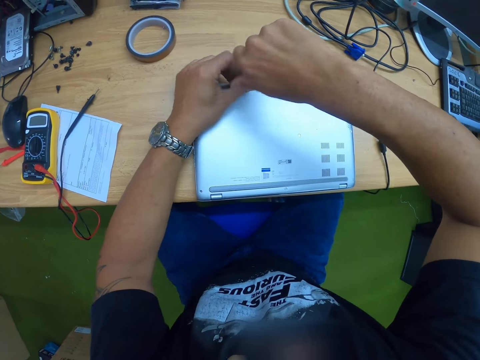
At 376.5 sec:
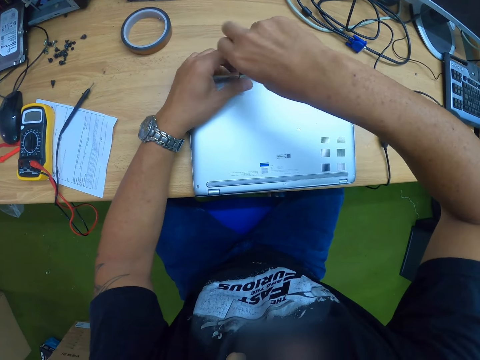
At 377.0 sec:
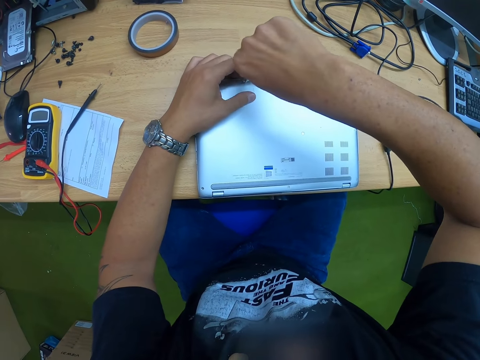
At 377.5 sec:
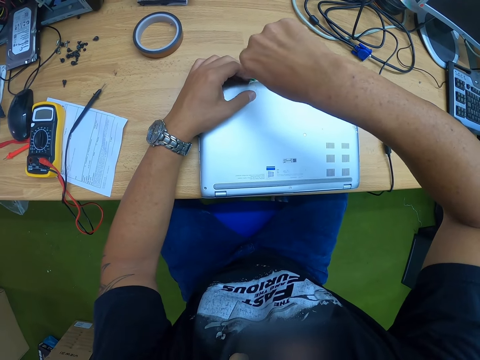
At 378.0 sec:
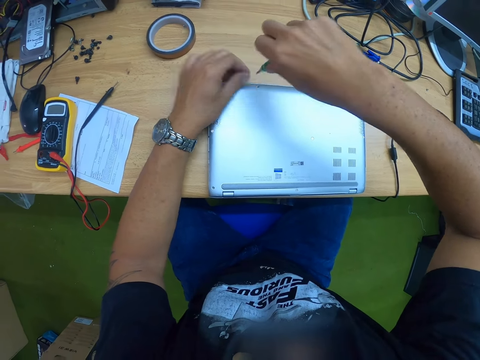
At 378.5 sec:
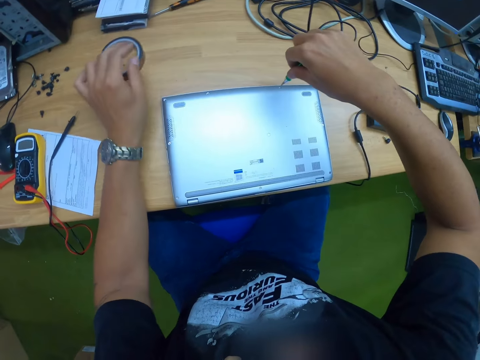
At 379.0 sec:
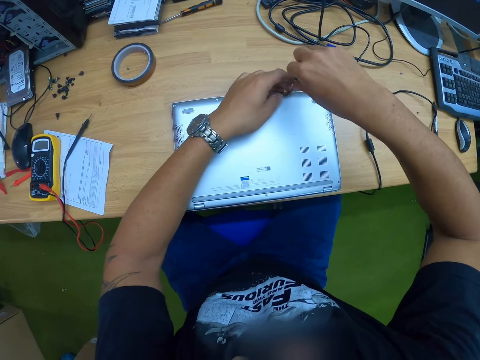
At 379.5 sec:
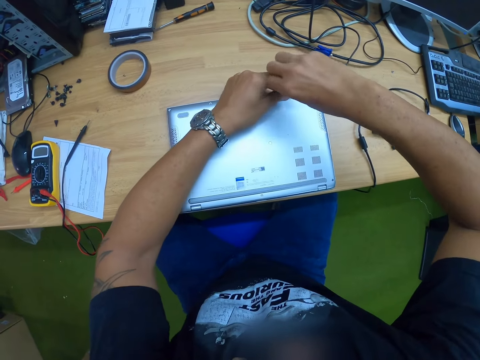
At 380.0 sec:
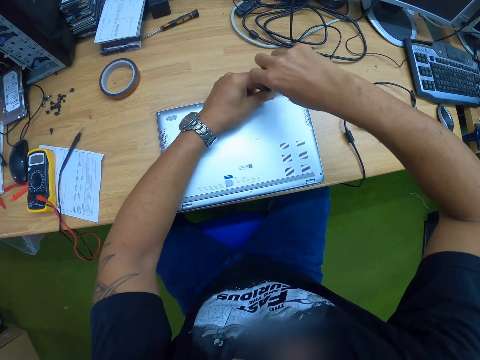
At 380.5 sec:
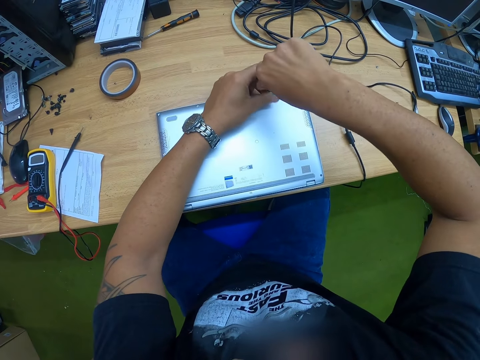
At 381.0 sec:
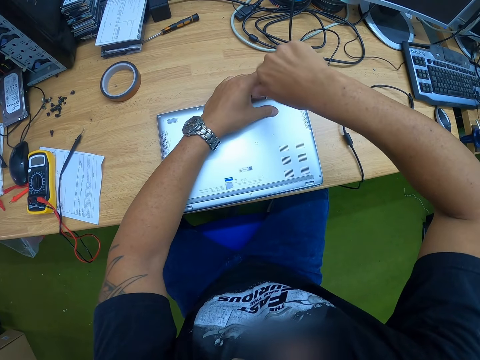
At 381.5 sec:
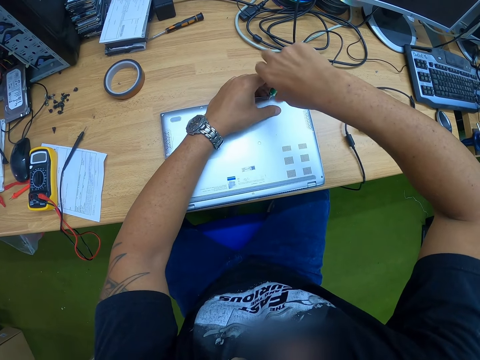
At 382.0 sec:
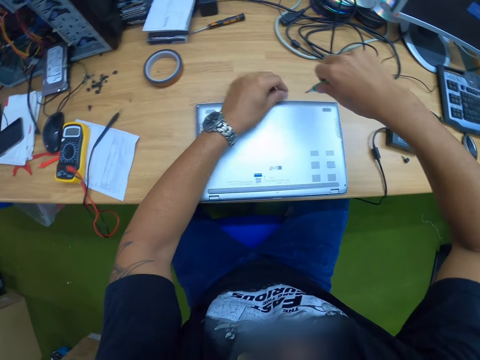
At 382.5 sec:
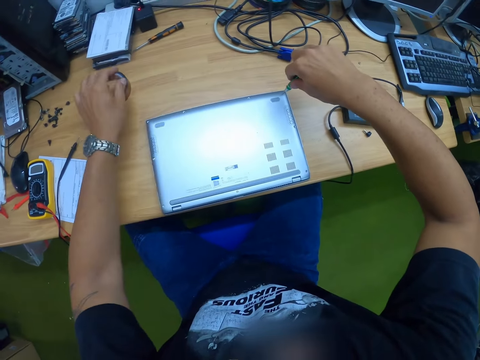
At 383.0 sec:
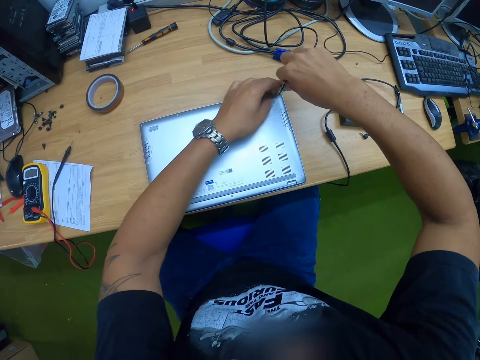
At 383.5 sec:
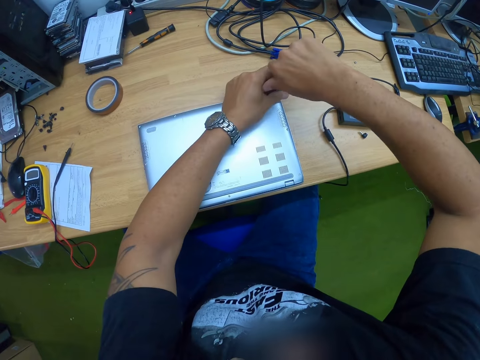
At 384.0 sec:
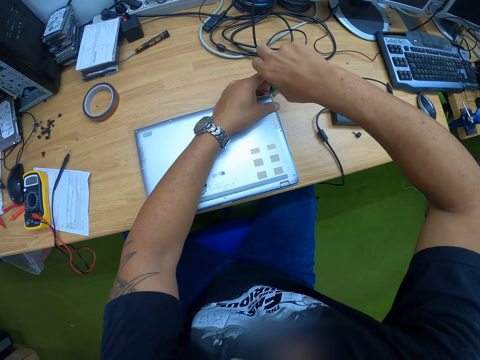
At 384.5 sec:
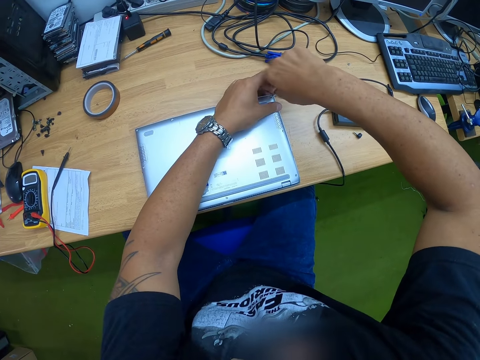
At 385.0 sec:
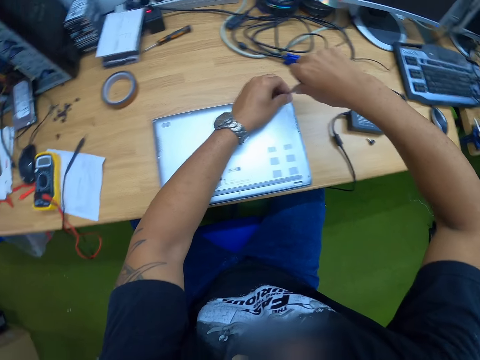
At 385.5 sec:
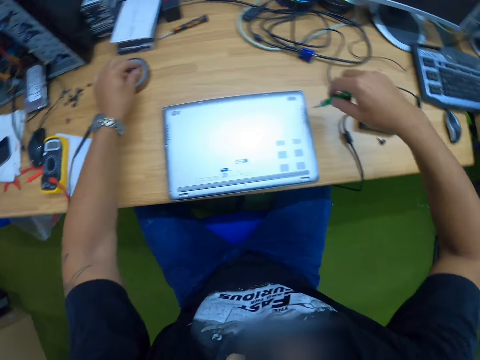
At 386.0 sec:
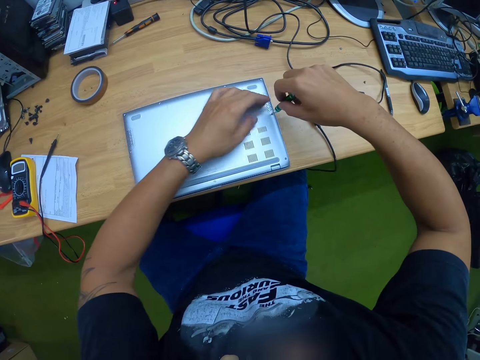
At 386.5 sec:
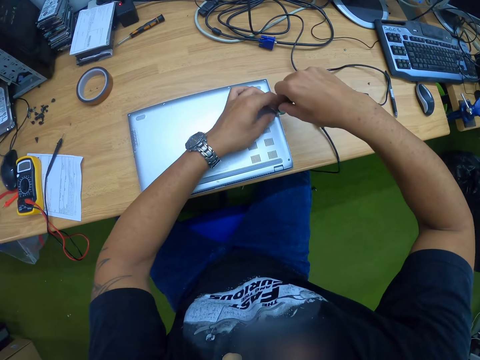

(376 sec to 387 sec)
The camera wearer unscrews the screw from the laptop with the precision screwdriver in his right hand. He drops the screw on the desk in a sellotape with his left hand. He picks up the screw. He unscrews a screw from the laptop with the precision screwdriver in both hands. He unscrews the screw from the laptop with the precision screwdriver in his right hand. He drops the screw on the desk in a sellotape with his left hand. He picks up the screw. He unscrews a screw from the laptop with the precision screwdriver in both hands. He unscrews the screw from the laptop with the precision screwdriver in his right hand. He picks up the screw. He drops the screw on the desk in a sellotape with his left hand. He unscrews a screw from the laptop with the precision screwdriver in his right hand.

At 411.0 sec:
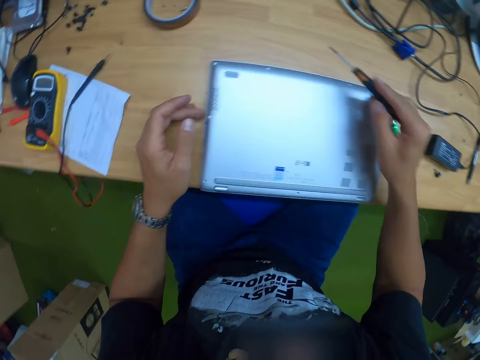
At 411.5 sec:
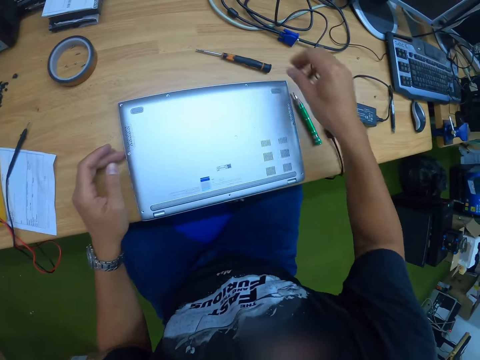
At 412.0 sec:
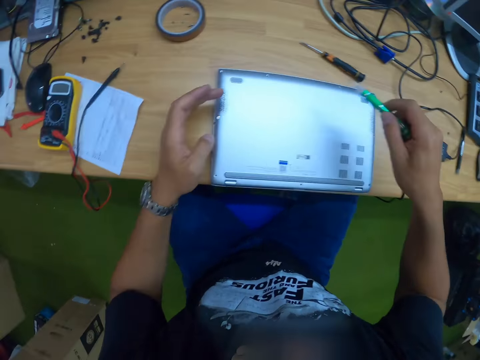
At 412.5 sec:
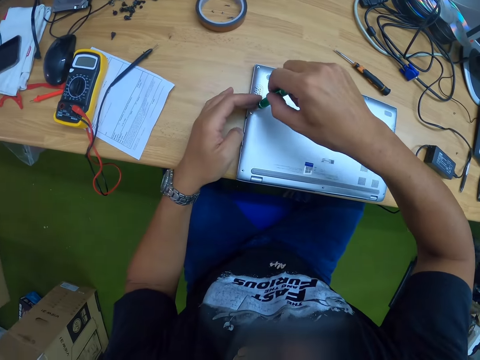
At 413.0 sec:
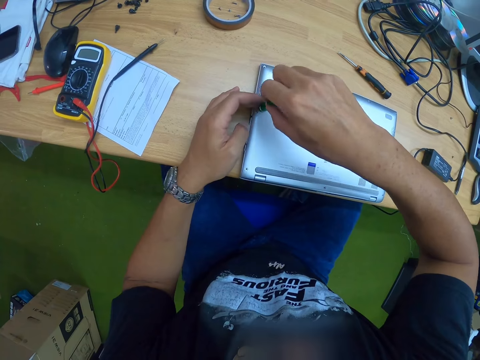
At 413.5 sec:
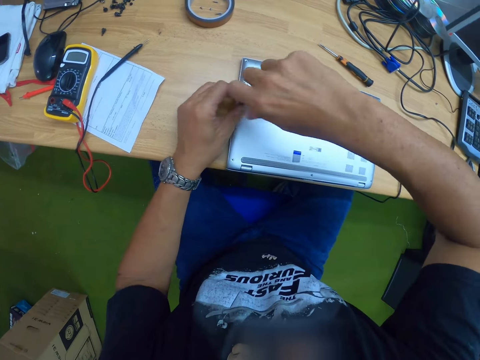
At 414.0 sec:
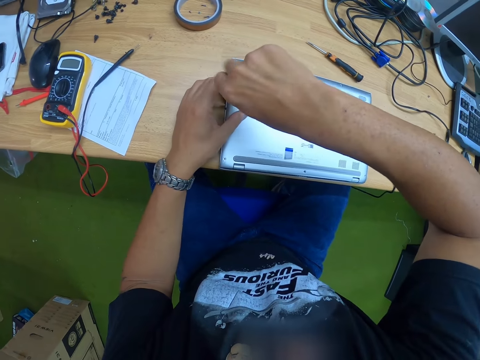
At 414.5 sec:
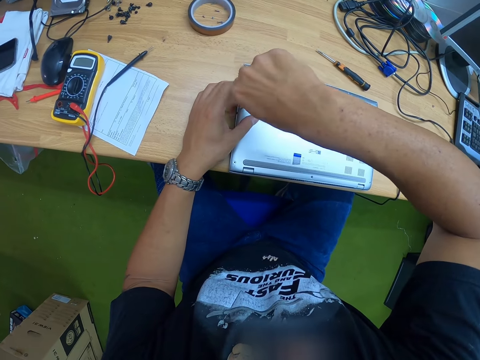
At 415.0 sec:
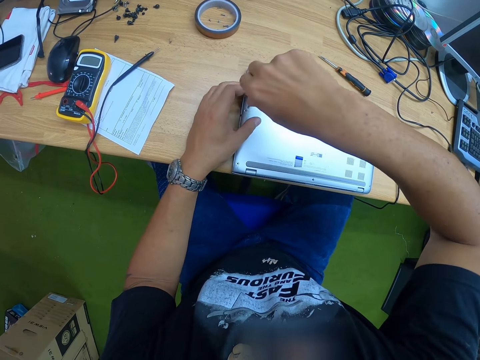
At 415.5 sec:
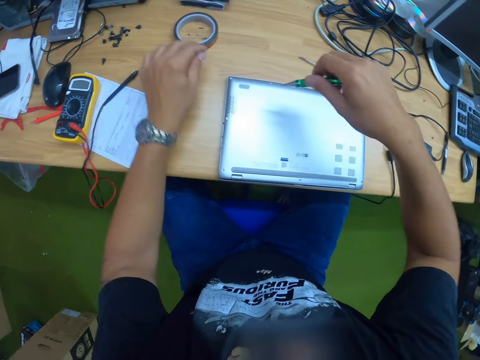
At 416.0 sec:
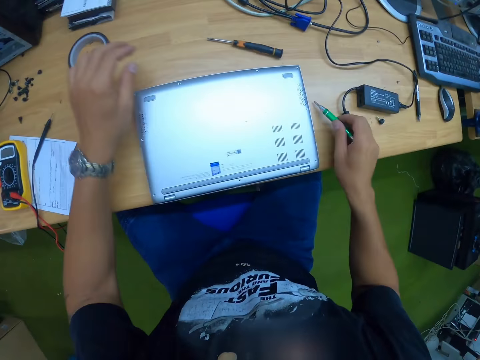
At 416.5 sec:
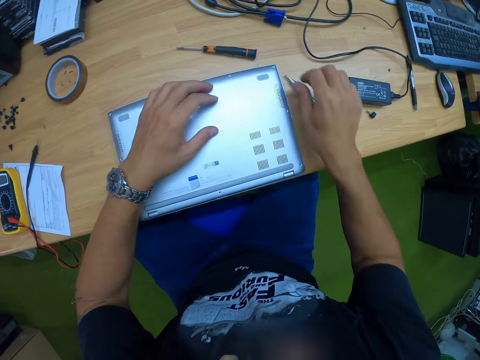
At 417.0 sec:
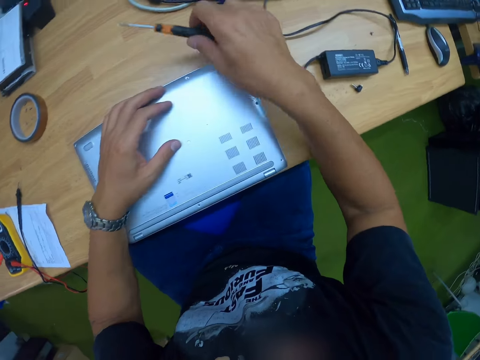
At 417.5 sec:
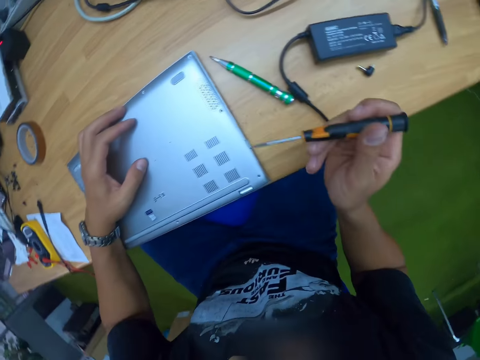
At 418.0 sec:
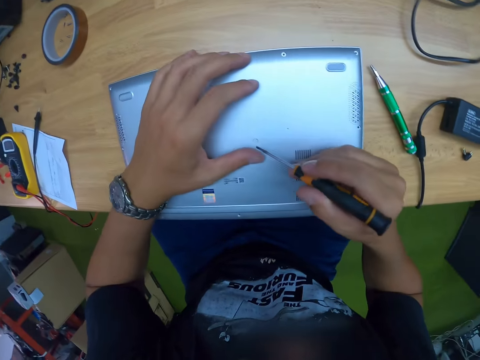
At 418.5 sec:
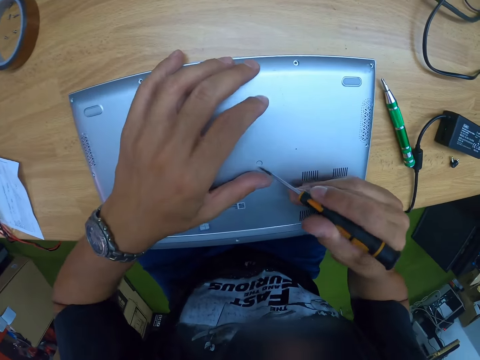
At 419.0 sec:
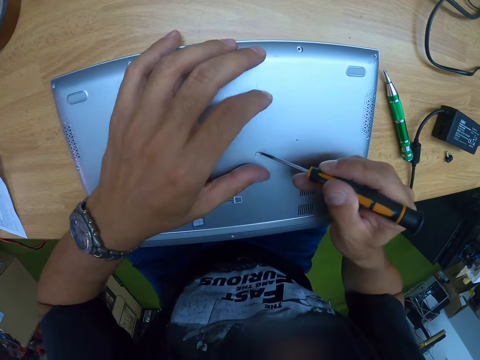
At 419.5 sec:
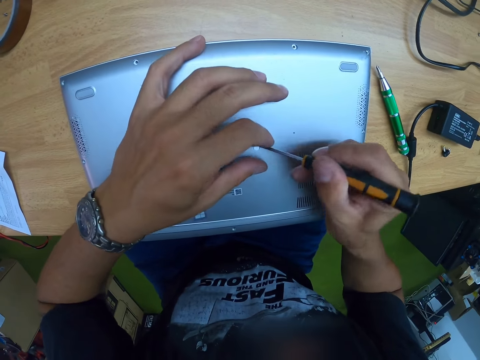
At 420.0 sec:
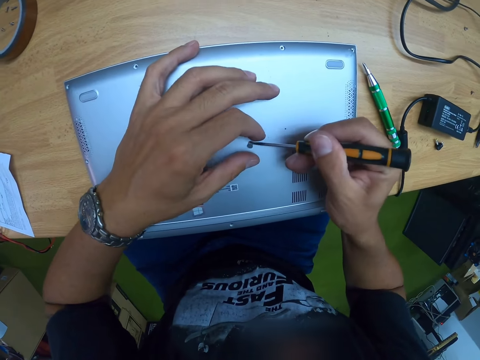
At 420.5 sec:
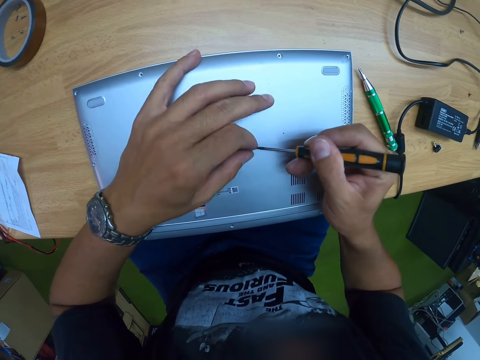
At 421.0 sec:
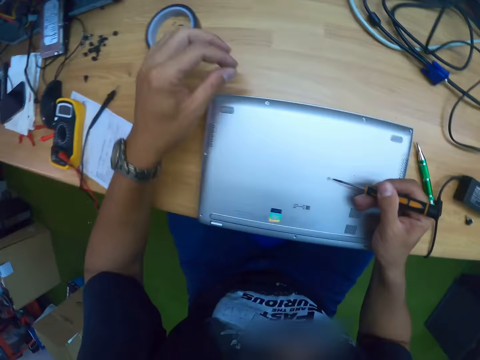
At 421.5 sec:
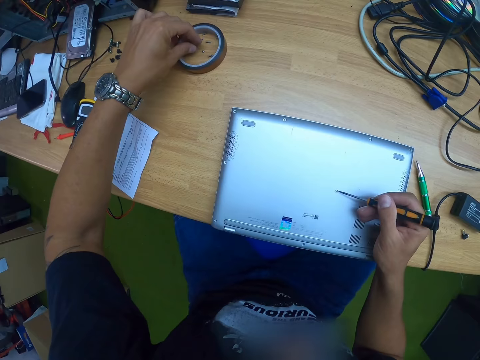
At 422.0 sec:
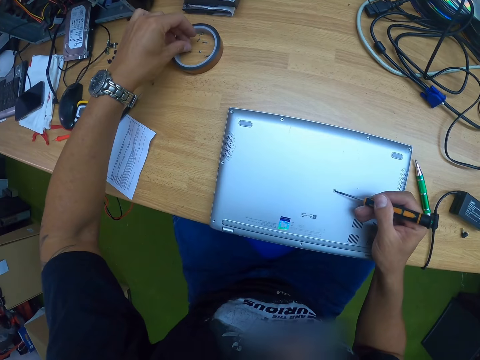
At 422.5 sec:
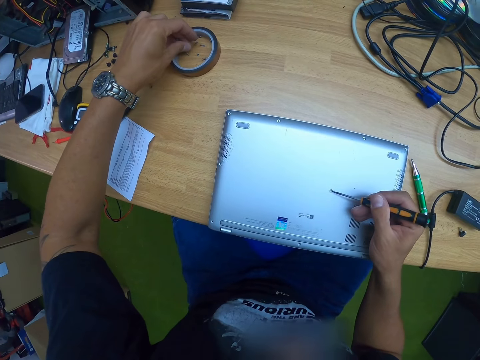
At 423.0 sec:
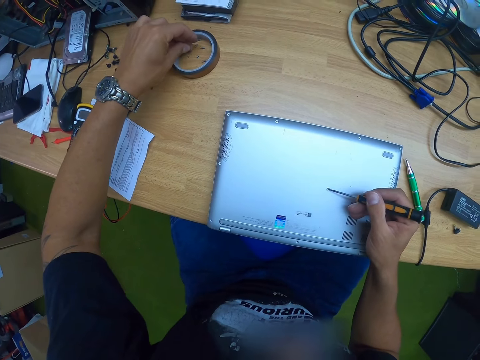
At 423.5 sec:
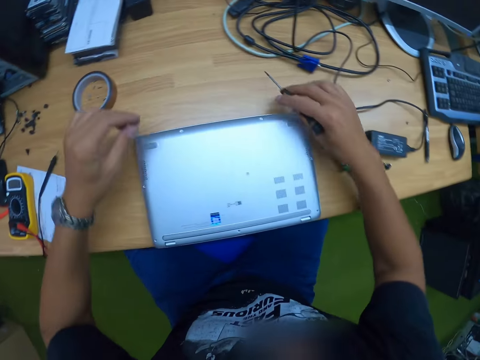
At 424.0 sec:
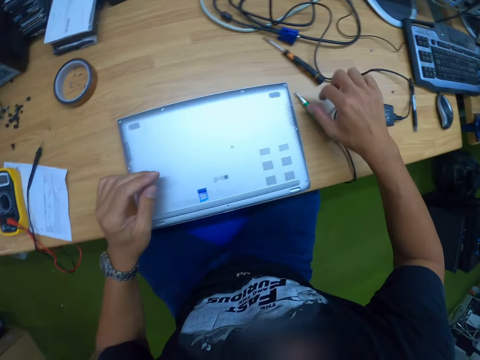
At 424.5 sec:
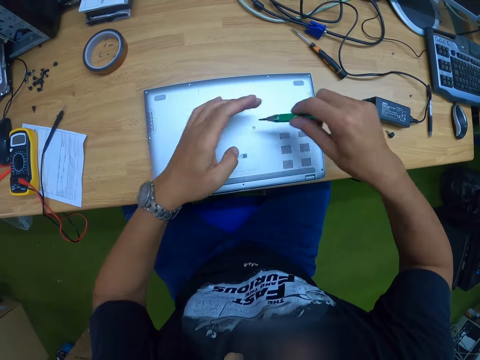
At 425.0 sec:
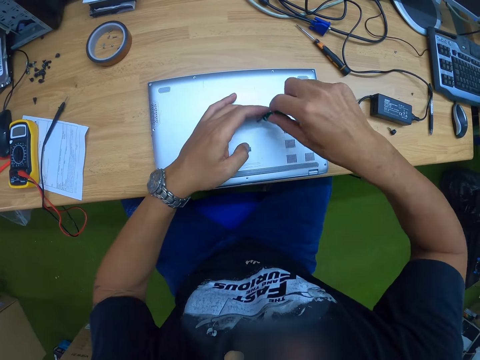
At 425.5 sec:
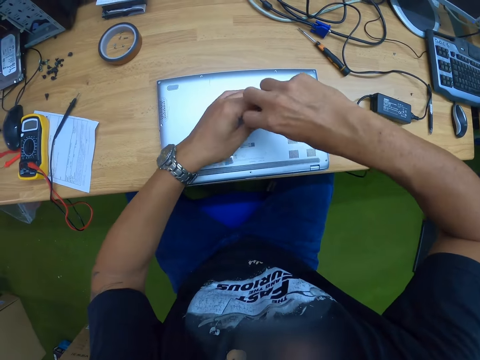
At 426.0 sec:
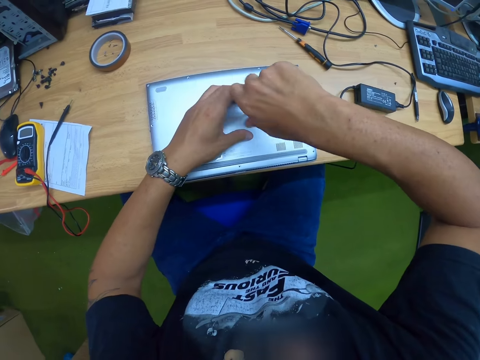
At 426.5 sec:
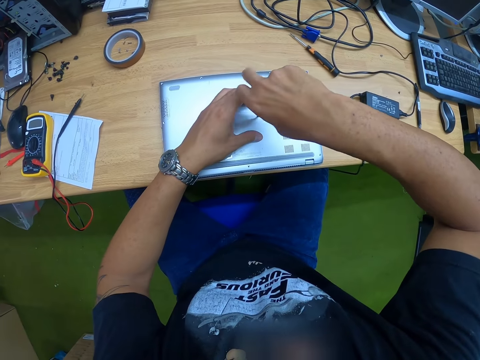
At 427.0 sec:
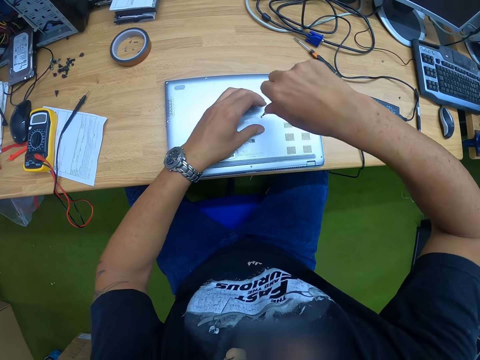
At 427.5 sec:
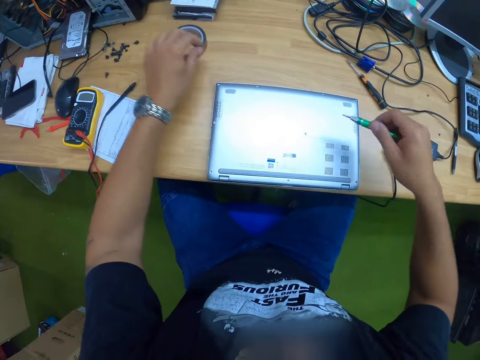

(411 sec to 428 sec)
The camera wearer places the screwdriver on the table. He picks the precision screwdriver from the desk with his right hand. He unscrews a screw from the laptop with the precision screwdriver in both hands. He unscrews the screw from the laptop with the precision screwdriver in his right hand. He drops the screw on the desk in a sellotape with his left hand. He picks up the screw. He drops the precision screwdriver on the desk with his right hand. He picks the screwdriver from the desk with his right hand. He removes a screw from the laptop with the screwdriver in his right hand. He drops the screw on the desk in a sellotape with his left hand. He picks up the screw. He drops the screwdriver on the desk with his right hand. He picks the precision screwdriver from the desk with his right hand. He unscrews a screw from the laptop with the precision screwdriver in both hands. He unscrews the screw from the laptop with the precision screwdriver in his right hand. He drops the screw on the desk with his left hand. He picks up the screw.
